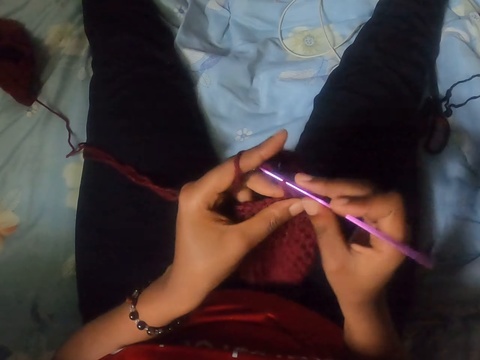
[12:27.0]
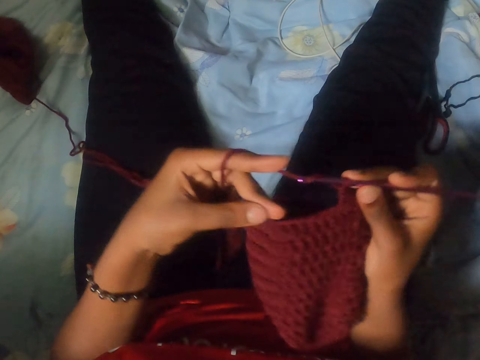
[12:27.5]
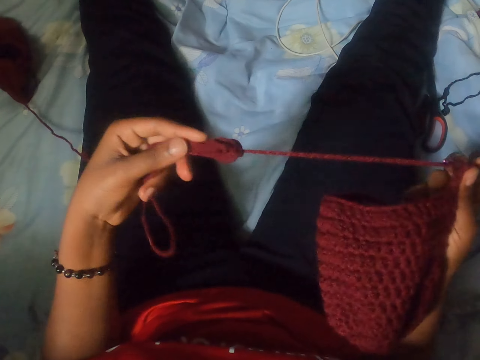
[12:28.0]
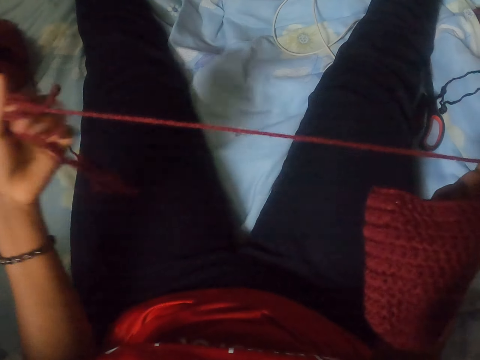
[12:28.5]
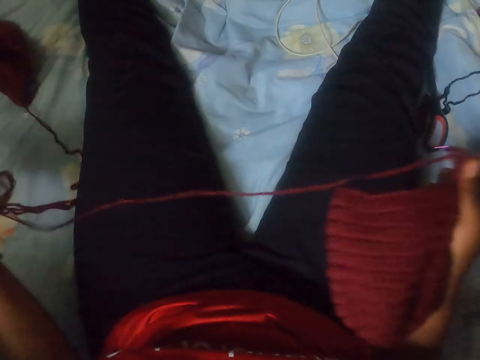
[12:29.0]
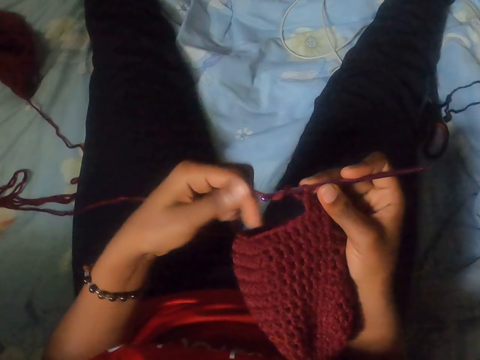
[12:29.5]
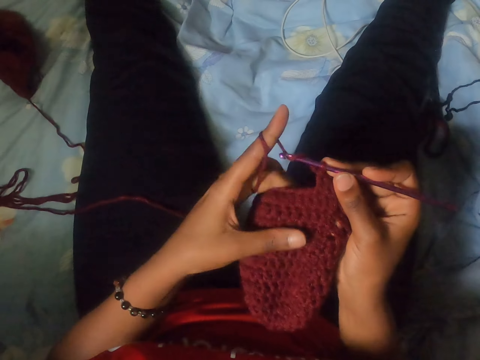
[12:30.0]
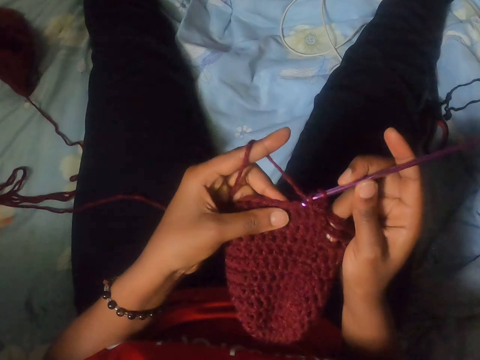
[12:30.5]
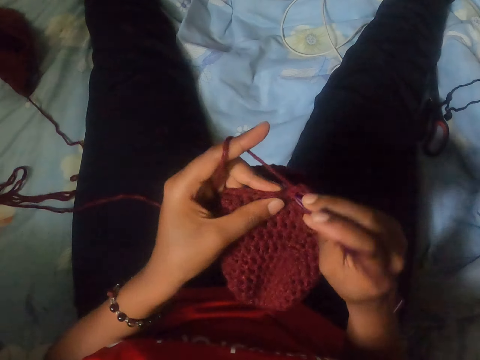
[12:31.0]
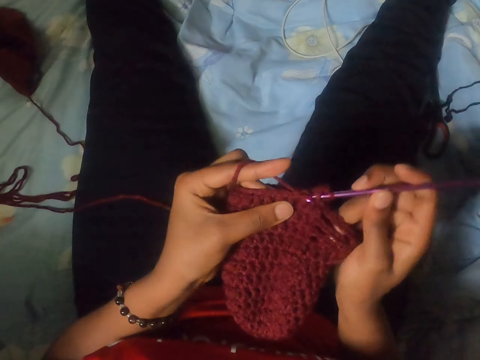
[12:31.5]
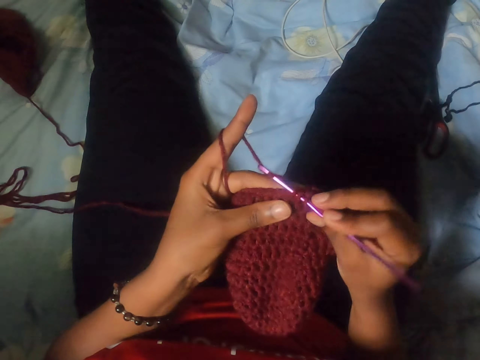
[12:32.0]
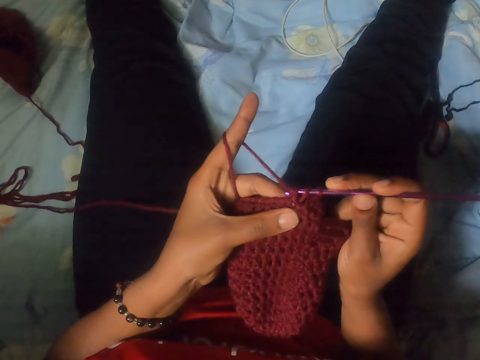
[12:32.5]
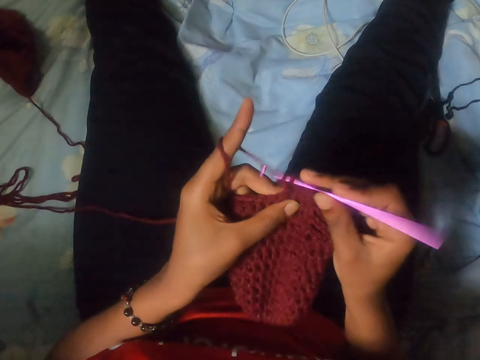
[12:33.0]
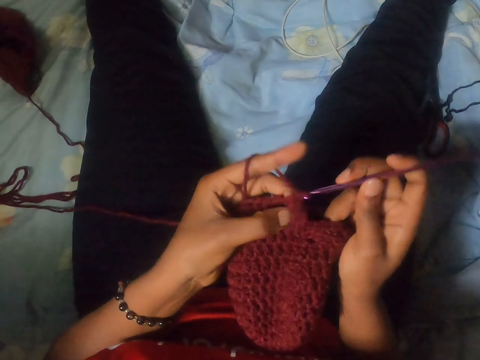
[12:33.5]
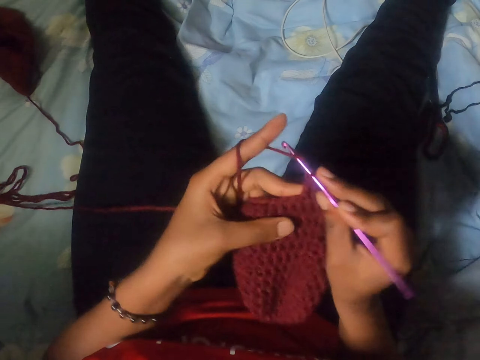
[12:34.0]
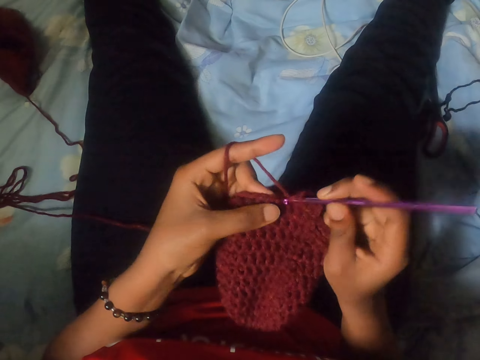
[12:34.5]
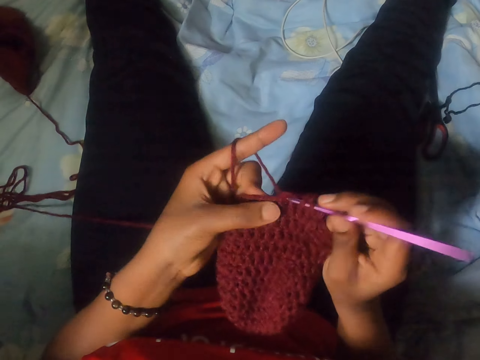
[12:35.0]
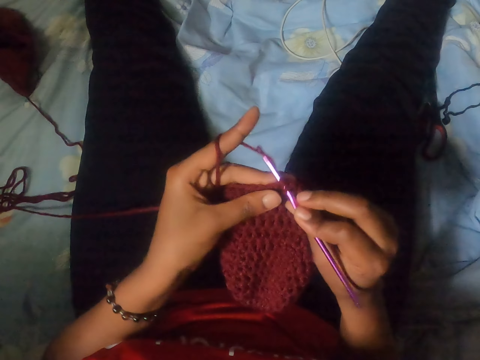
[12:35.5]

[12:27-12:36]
The camera wearer pulls on a knot in the brown yarn with her left hand. She adjusts the crochet thread. She crochets the crochet cloth and looks at the crochet cloth.

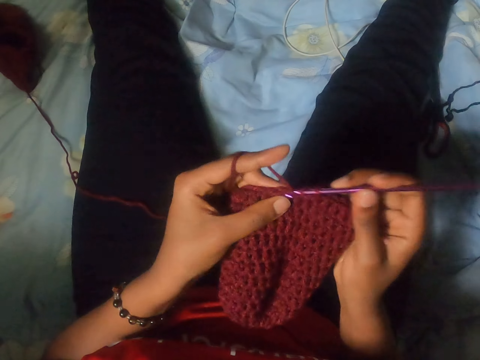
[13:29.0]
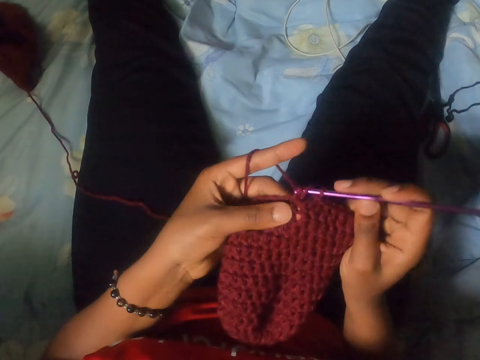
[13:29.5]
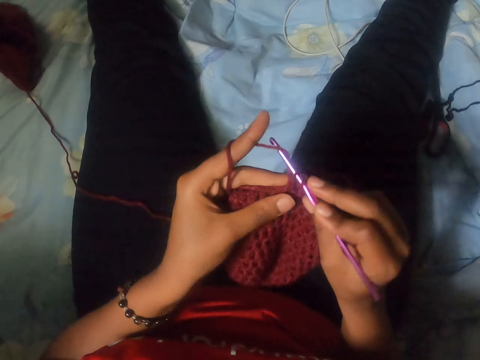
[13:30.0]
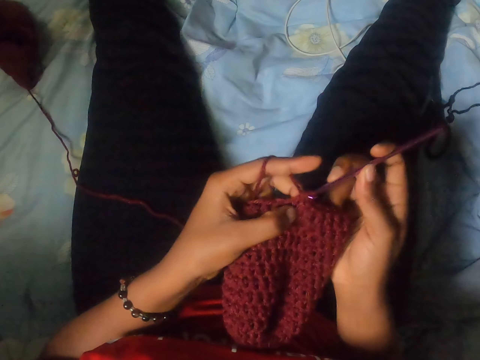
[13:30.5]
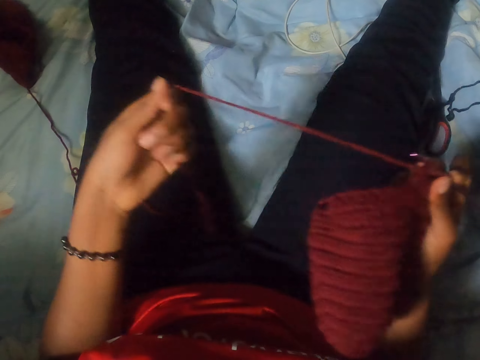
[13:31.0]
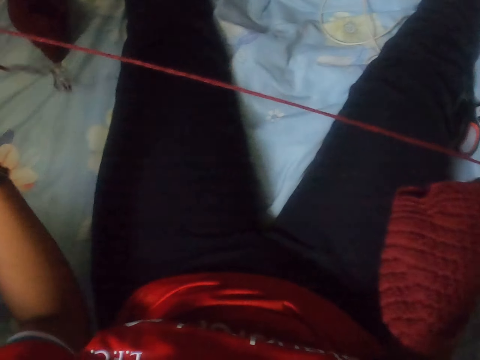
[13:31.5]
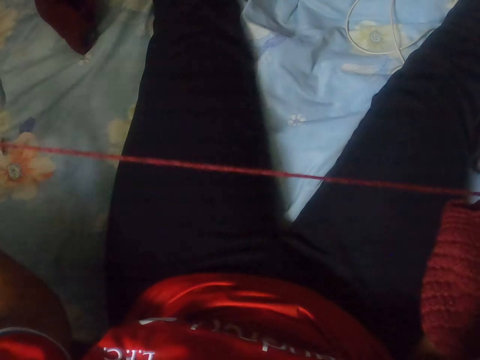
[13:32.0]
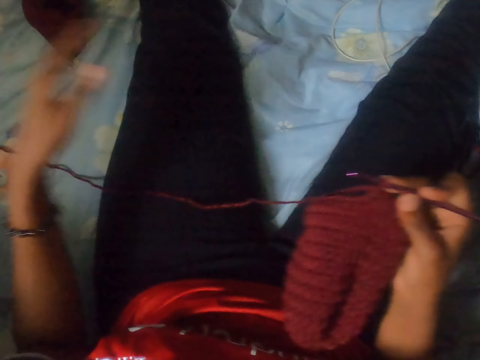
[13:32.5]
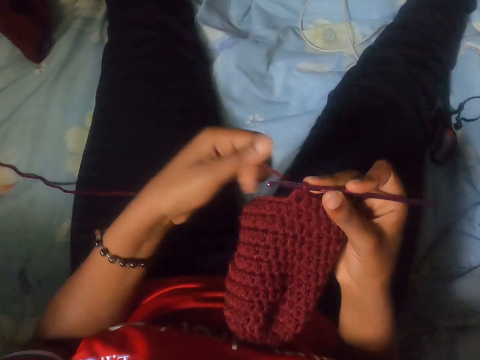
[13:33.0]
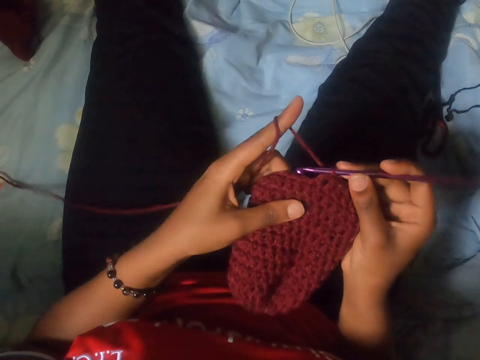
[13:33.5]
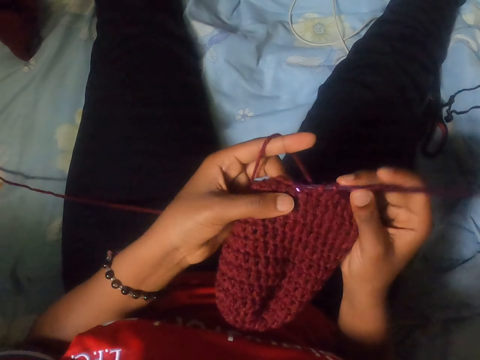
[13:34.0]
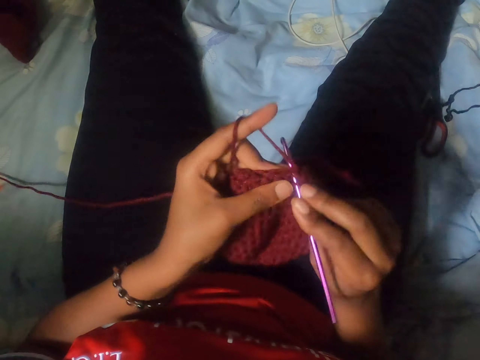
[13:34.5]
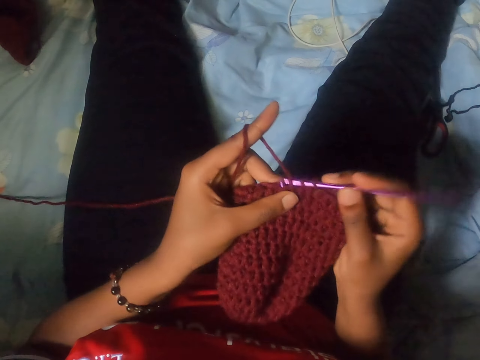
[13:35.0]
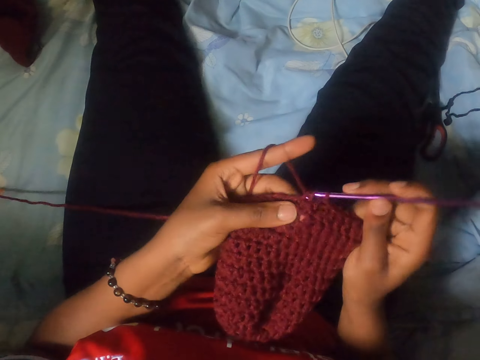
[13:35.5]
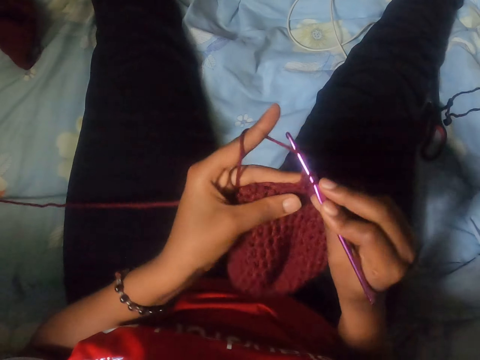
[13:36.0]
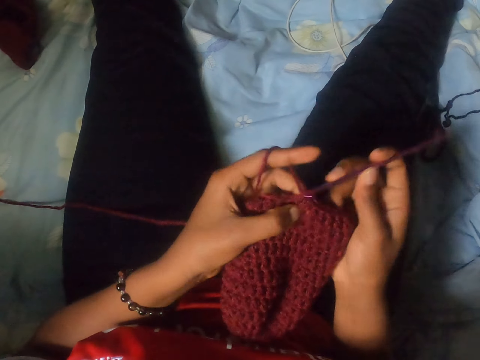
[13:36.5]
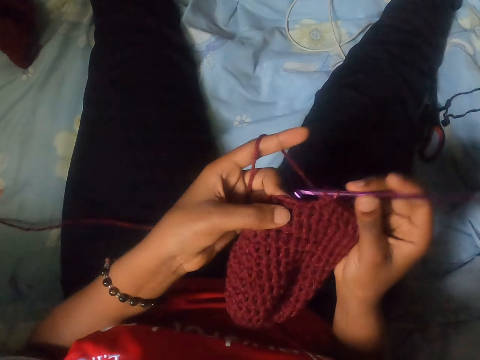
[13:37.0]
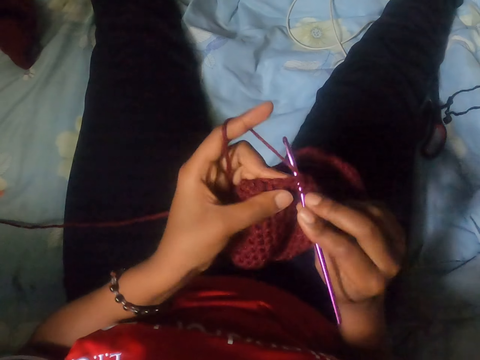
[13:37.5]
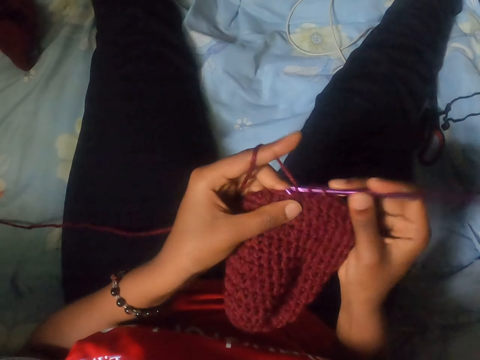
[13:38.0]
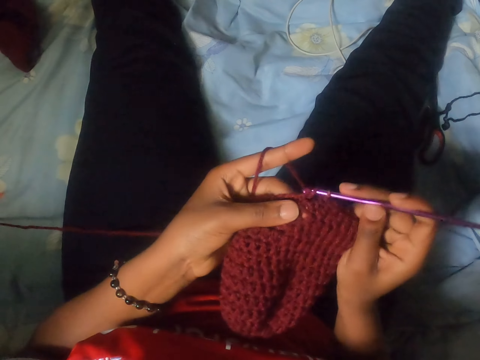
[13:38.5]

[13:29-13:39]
The camera wearer pulls the yarn with her left hand. She adjusts the crochet thread. She crochets the brown yarn in her left hand with the crochet hook in her right hand.
